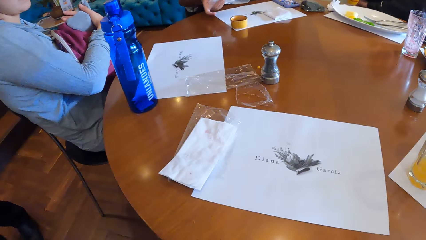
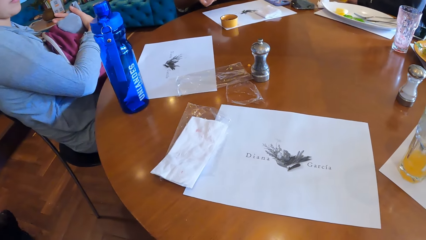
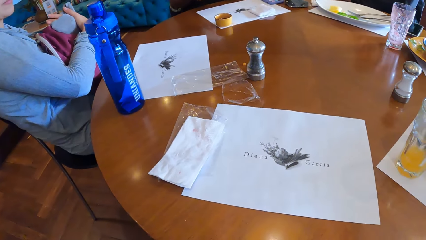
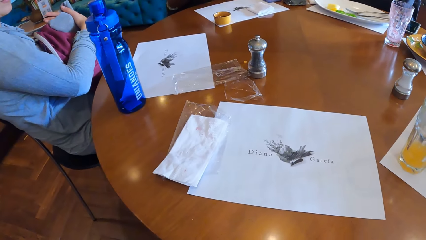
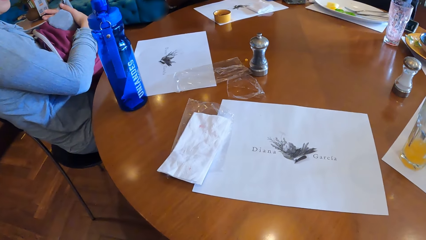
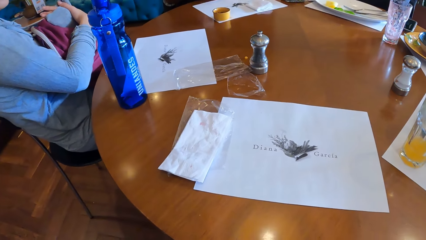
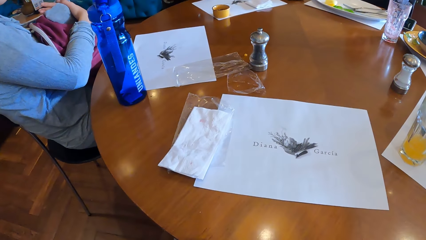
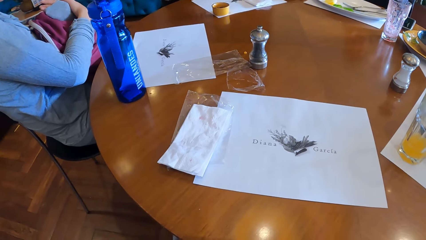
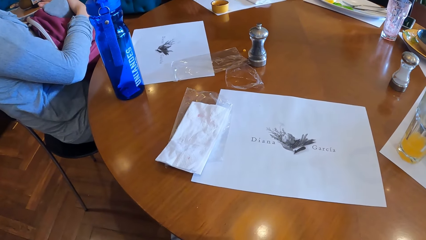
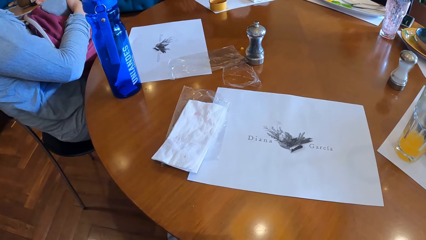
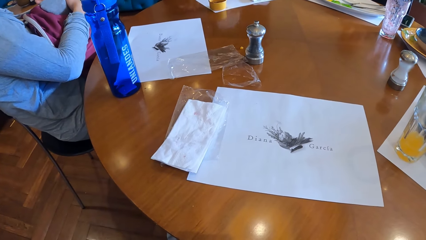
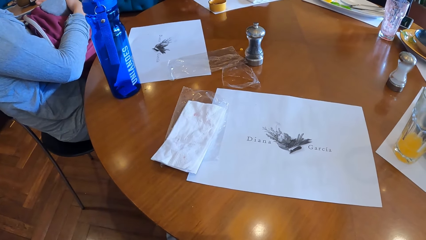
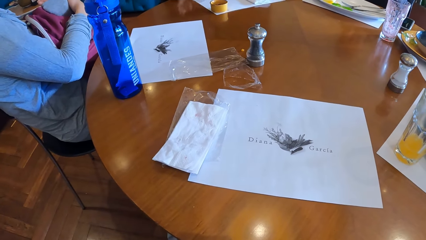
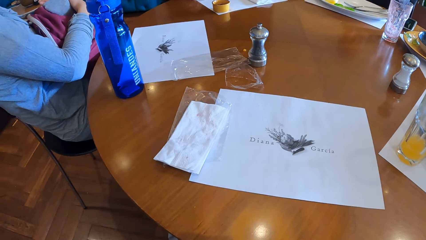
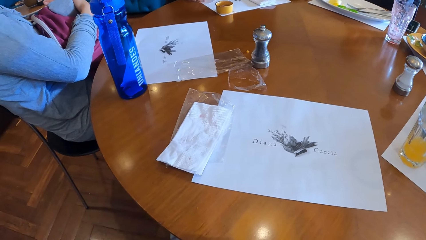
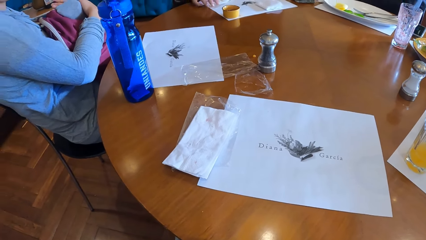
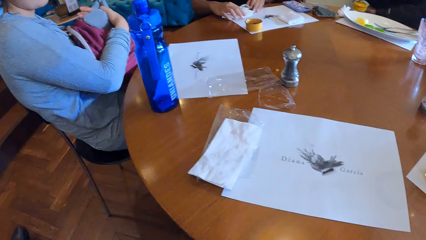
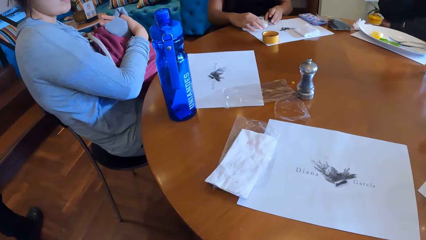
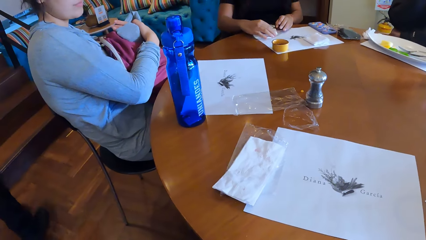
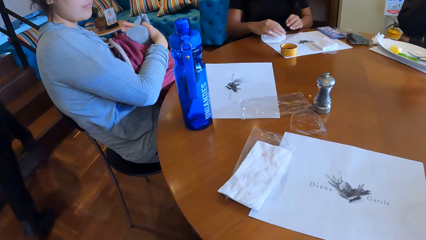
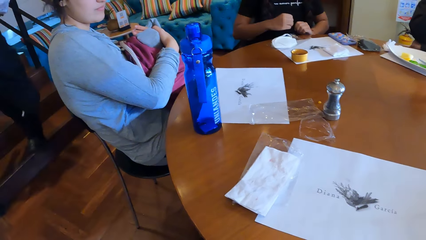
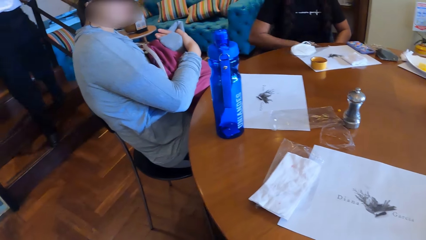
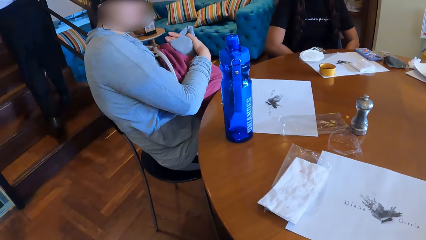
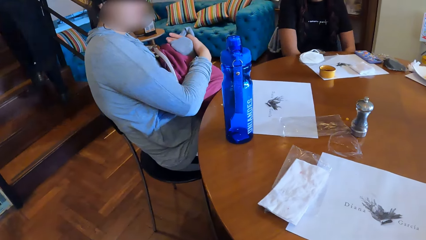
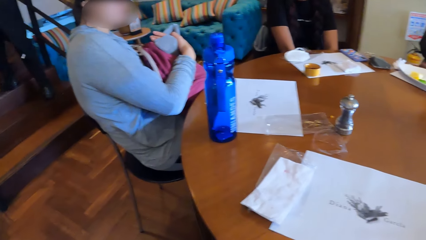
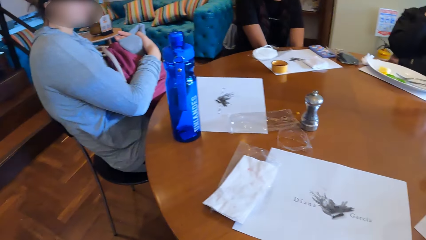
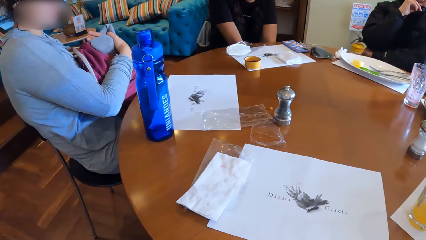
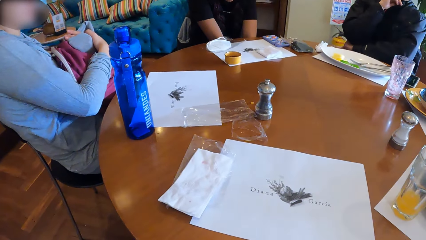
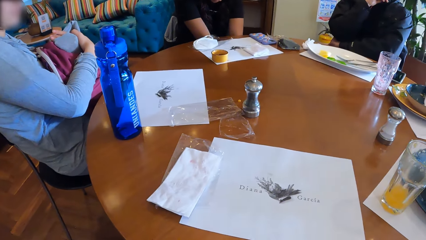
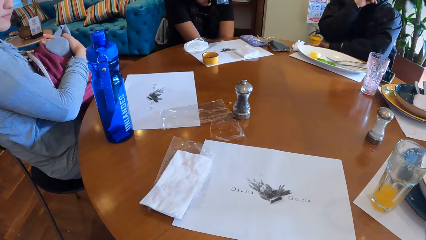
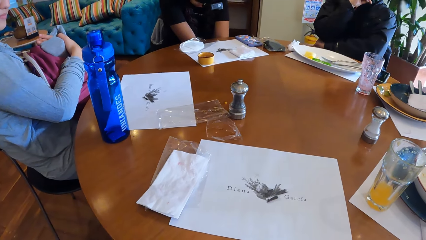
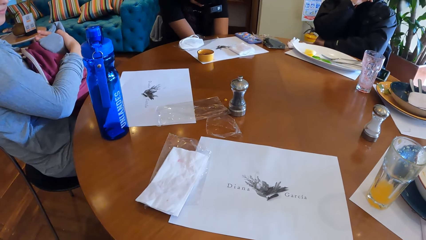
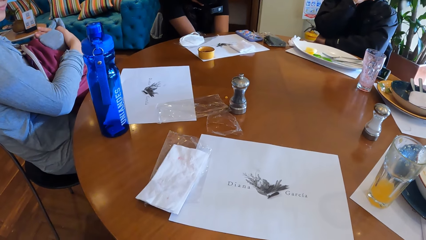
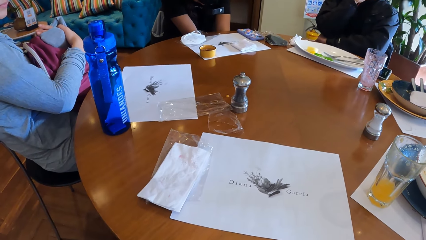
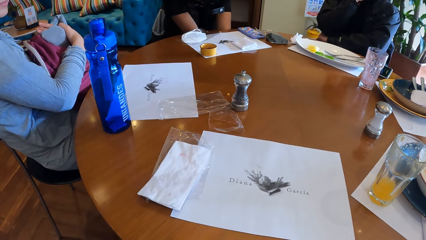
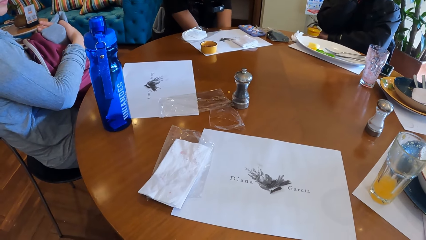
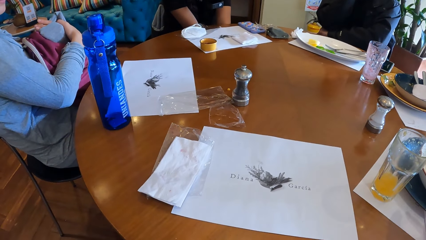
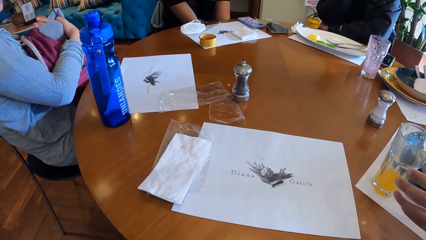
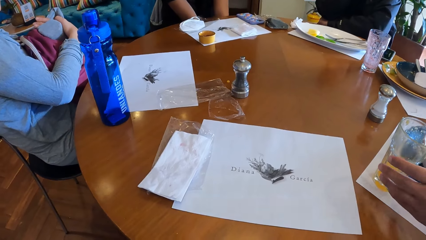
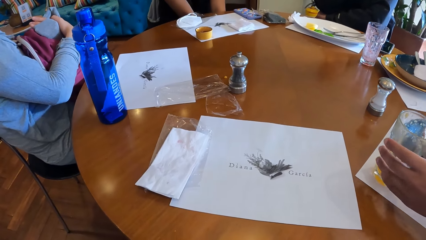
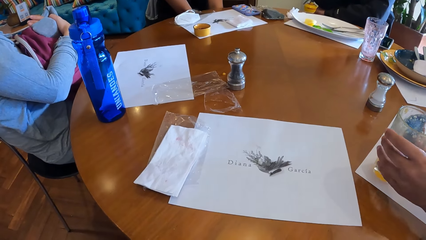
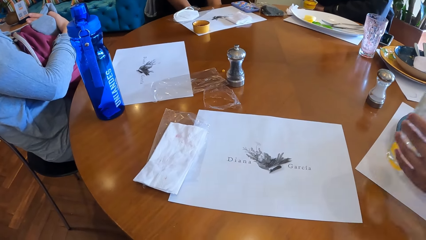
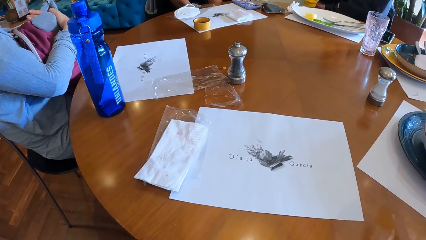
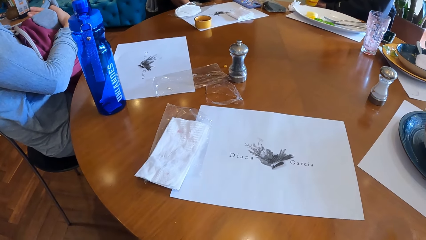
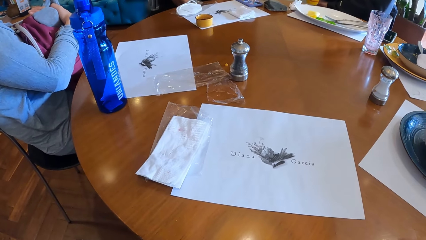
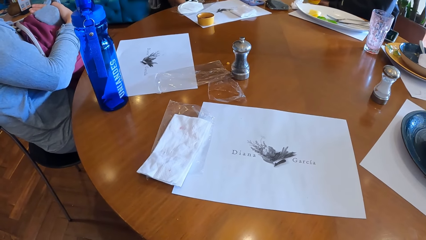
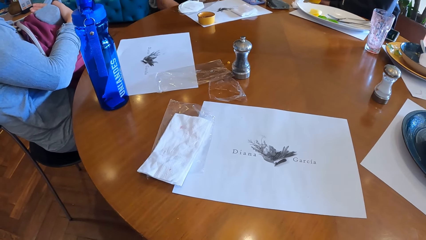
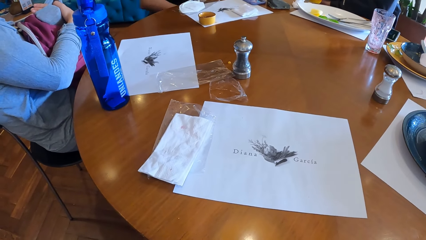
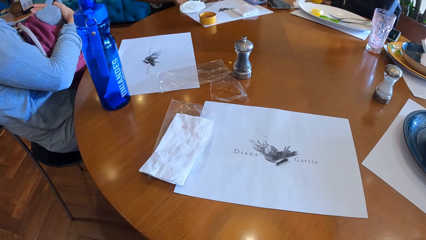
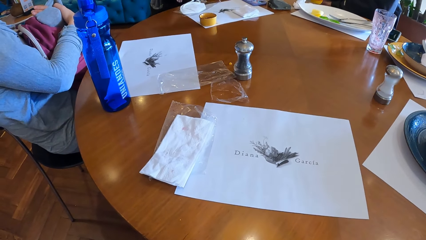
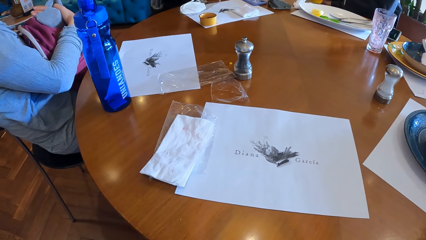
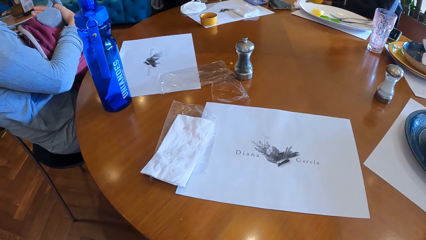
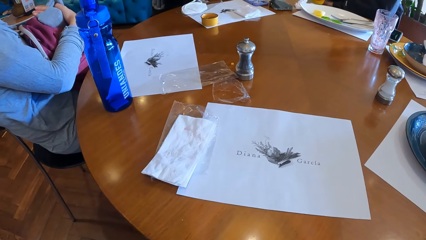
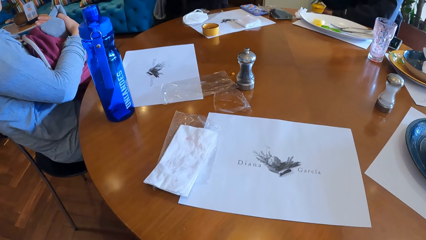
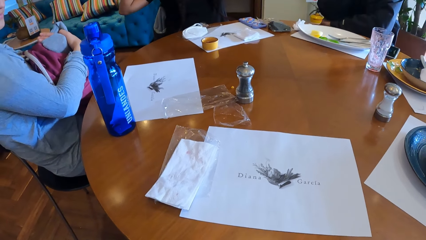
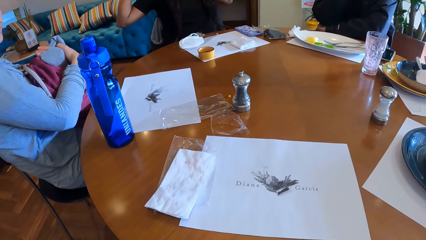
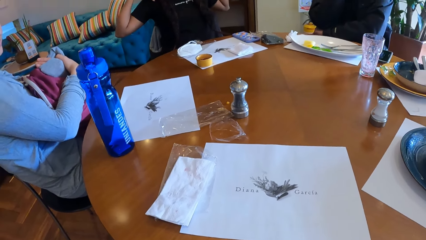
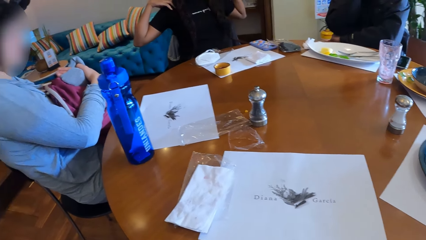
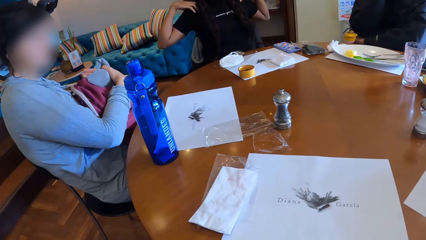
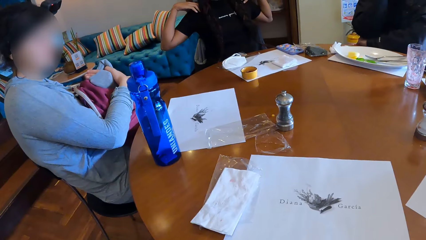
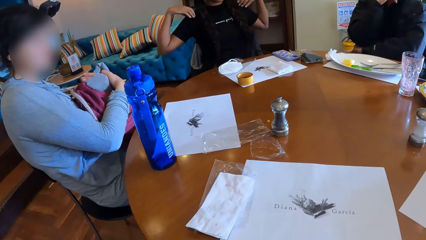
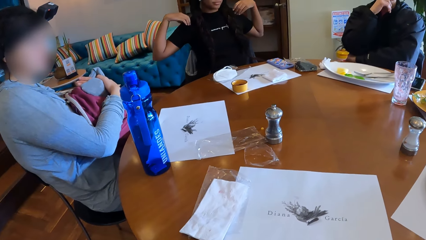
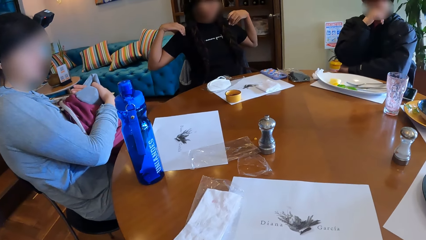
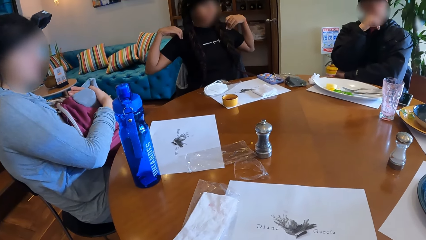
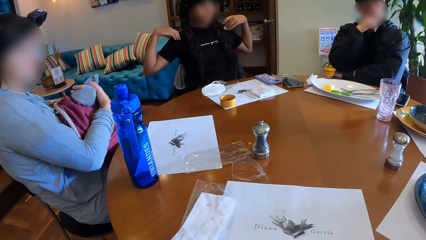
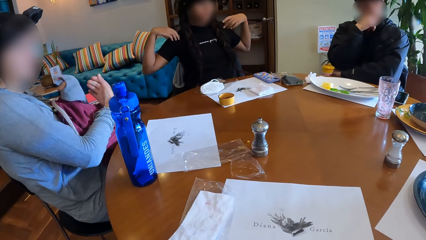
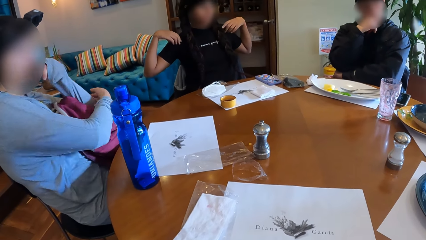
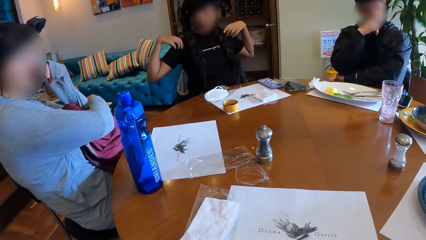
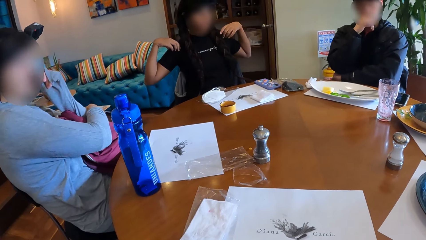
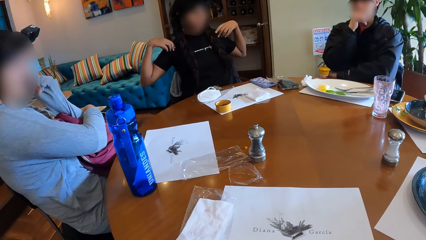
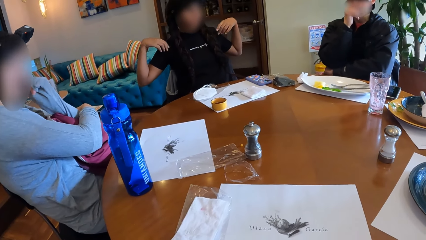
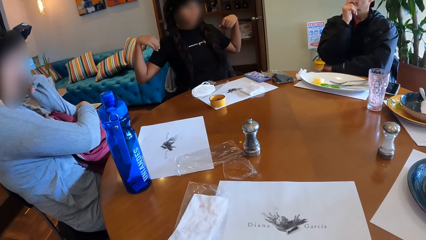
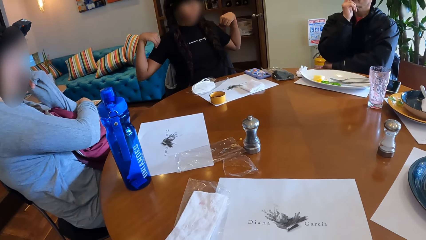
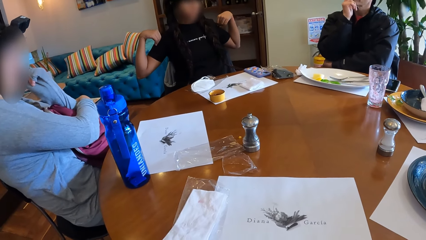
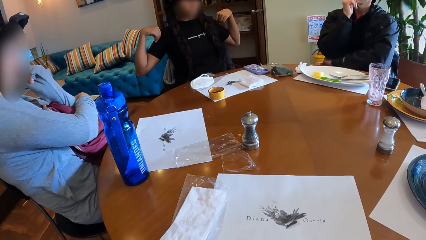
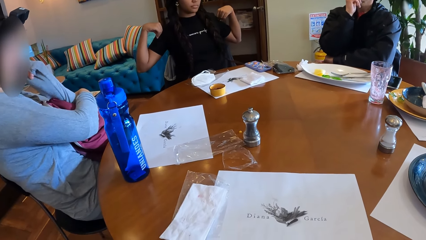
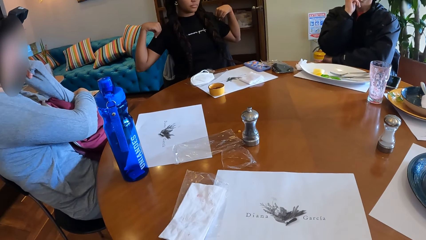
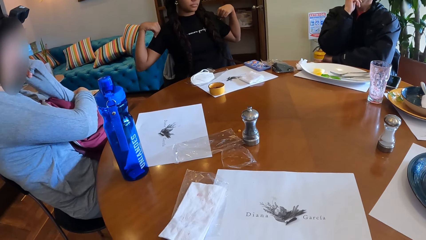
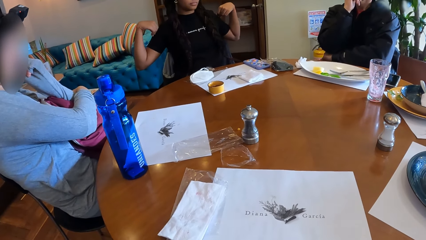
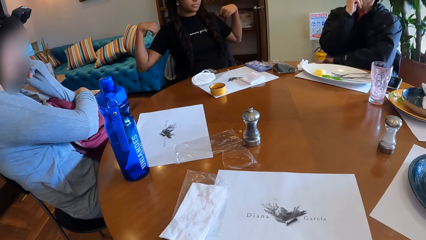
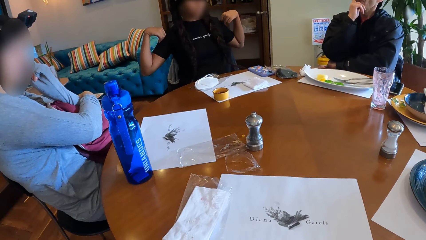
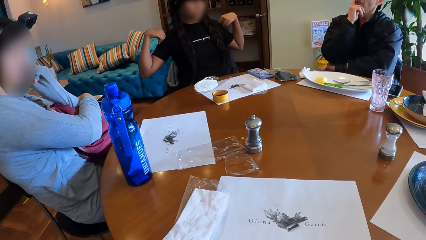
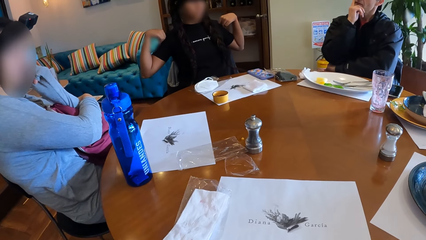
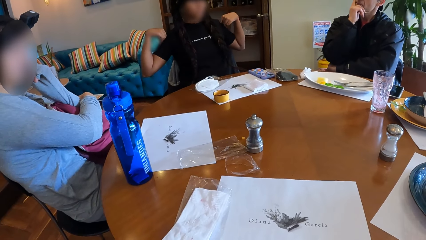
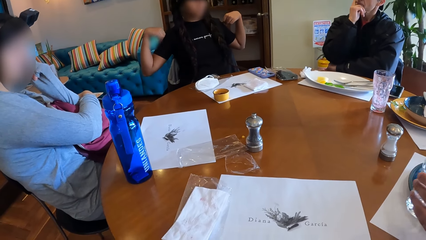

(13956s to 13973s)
A woman holds a face mask on the table with both hands. Another woman picks a glass cup from the table with her left hand.
